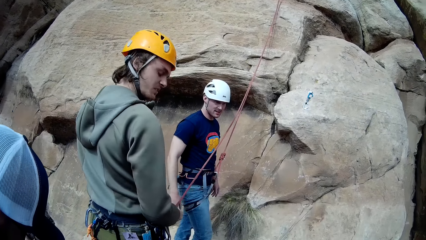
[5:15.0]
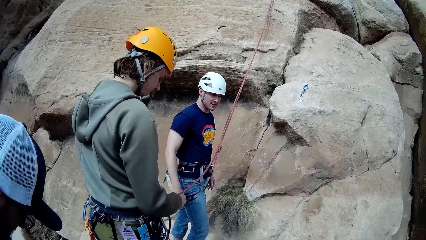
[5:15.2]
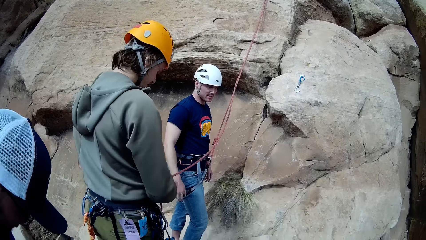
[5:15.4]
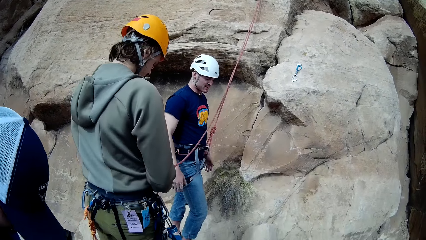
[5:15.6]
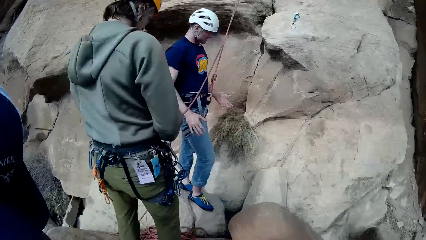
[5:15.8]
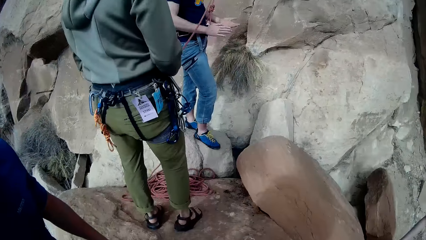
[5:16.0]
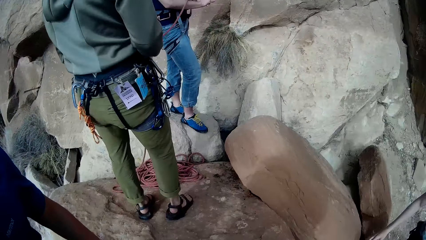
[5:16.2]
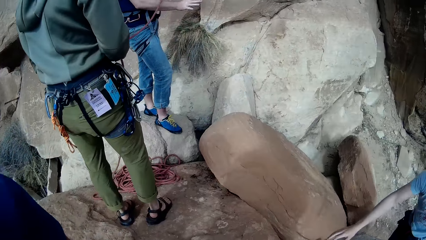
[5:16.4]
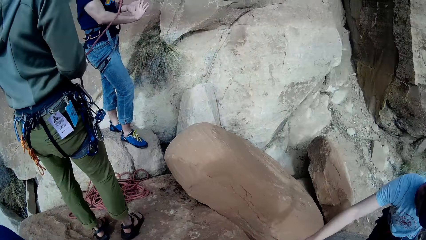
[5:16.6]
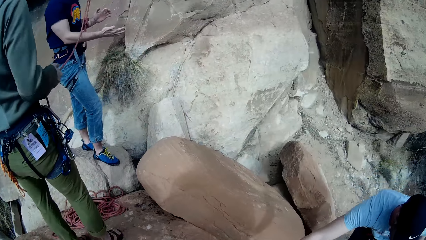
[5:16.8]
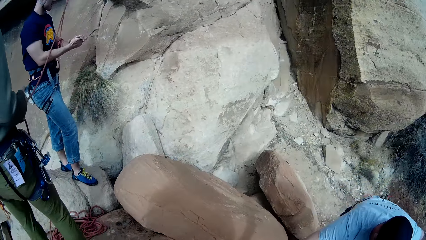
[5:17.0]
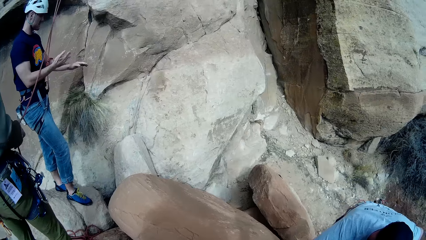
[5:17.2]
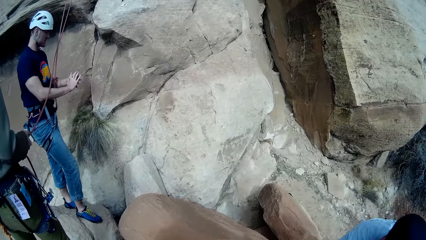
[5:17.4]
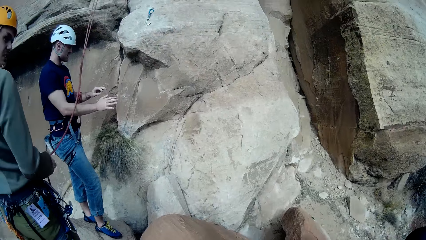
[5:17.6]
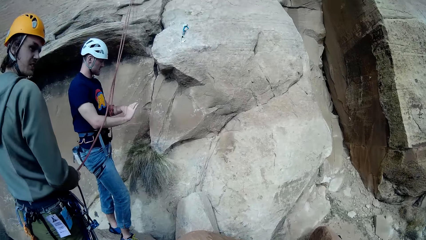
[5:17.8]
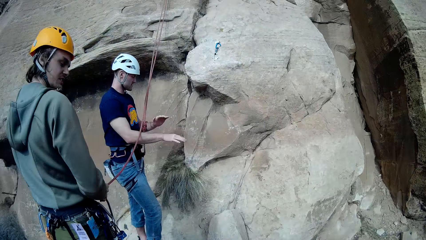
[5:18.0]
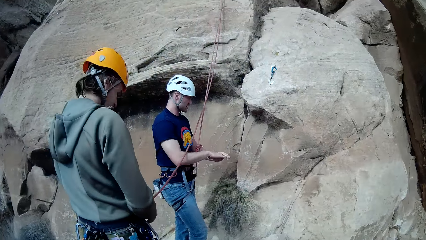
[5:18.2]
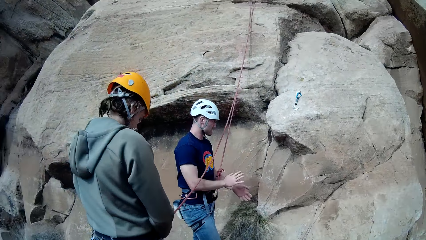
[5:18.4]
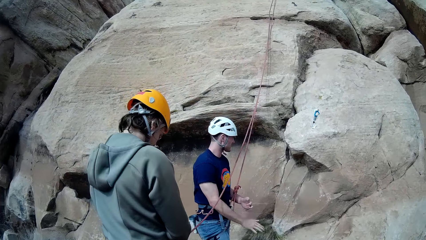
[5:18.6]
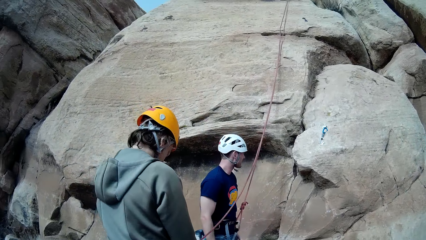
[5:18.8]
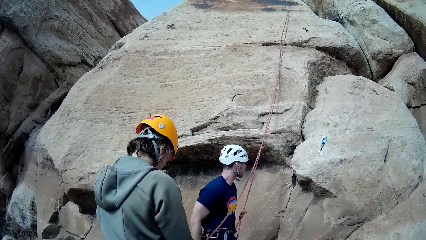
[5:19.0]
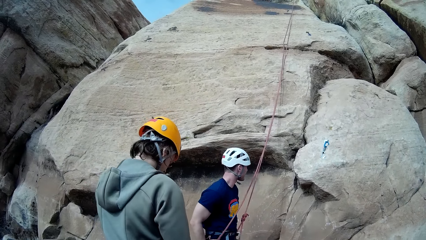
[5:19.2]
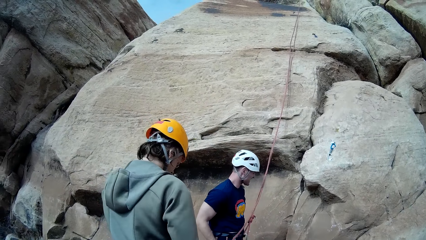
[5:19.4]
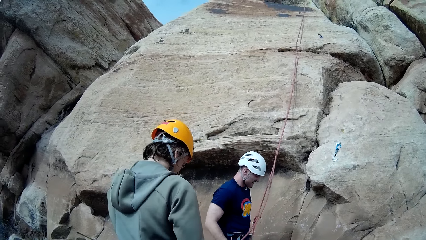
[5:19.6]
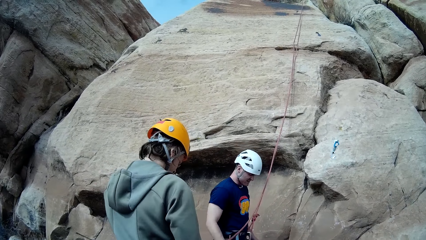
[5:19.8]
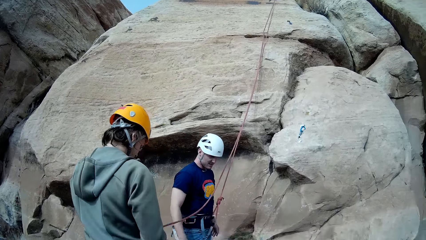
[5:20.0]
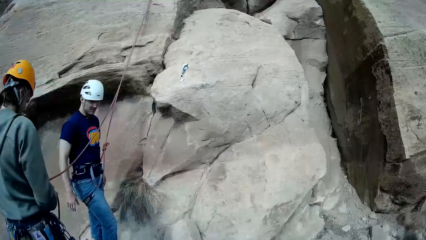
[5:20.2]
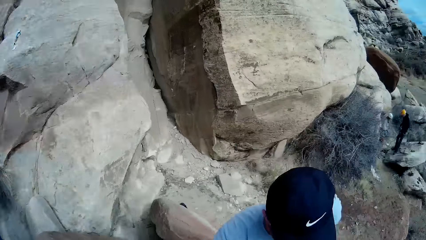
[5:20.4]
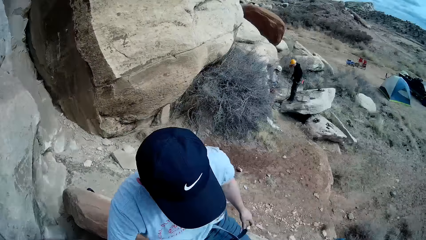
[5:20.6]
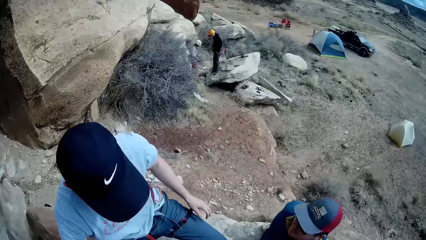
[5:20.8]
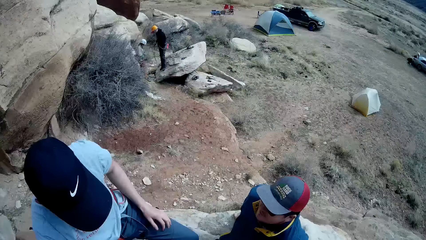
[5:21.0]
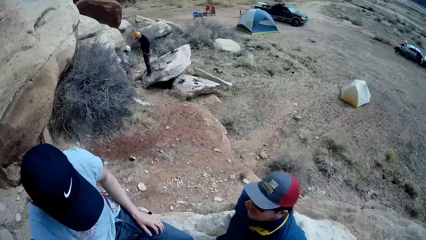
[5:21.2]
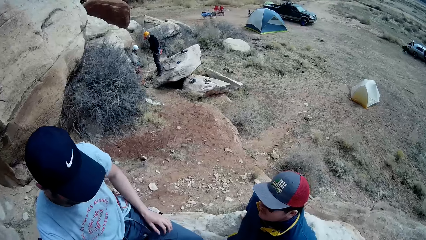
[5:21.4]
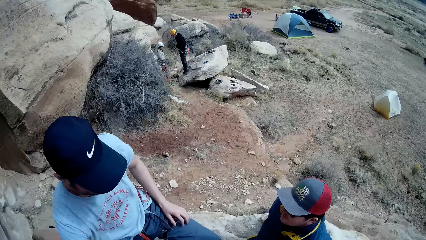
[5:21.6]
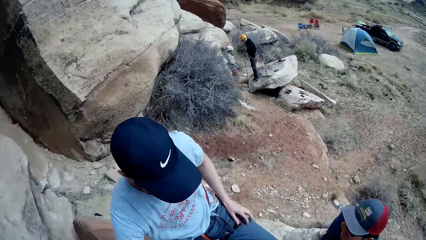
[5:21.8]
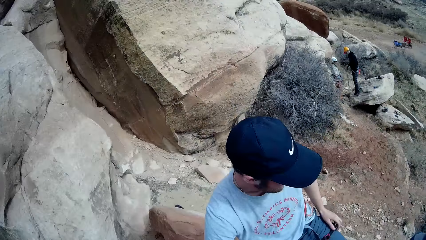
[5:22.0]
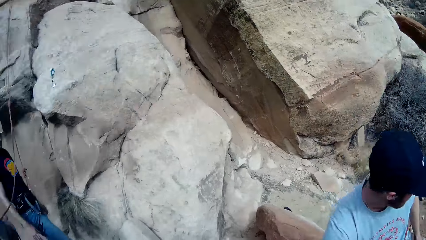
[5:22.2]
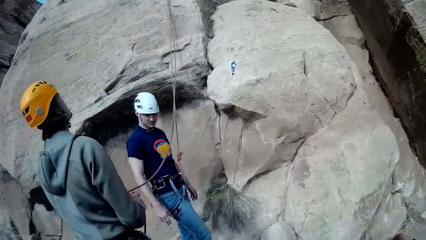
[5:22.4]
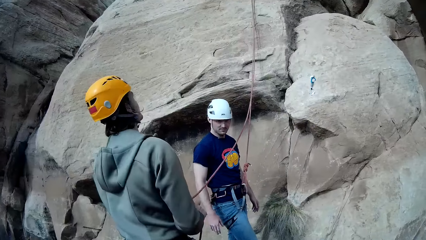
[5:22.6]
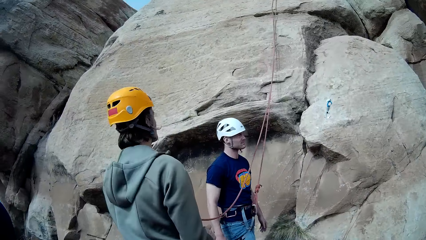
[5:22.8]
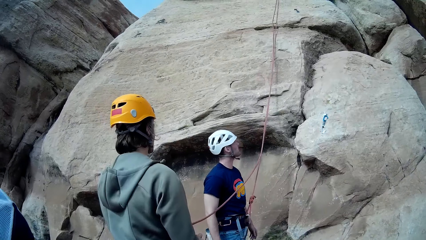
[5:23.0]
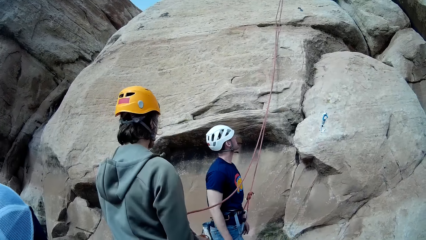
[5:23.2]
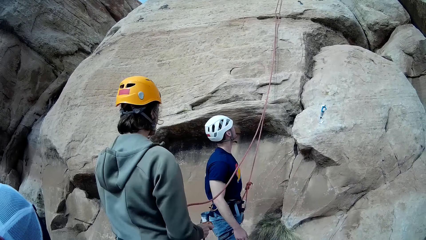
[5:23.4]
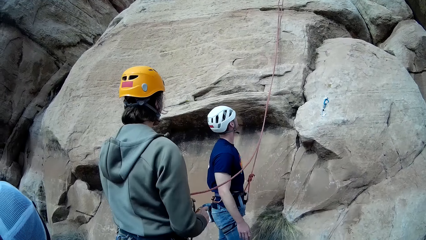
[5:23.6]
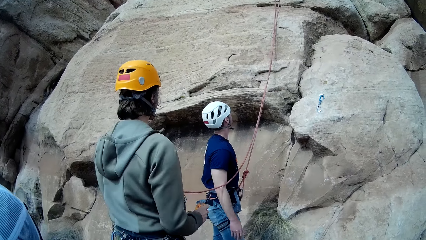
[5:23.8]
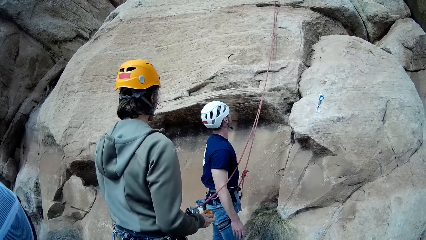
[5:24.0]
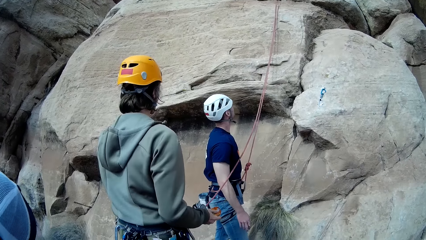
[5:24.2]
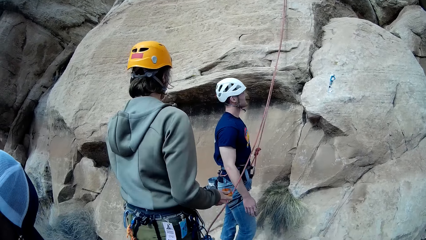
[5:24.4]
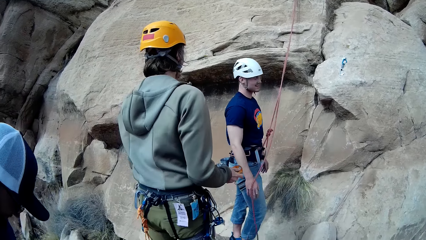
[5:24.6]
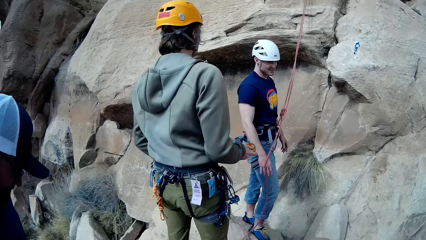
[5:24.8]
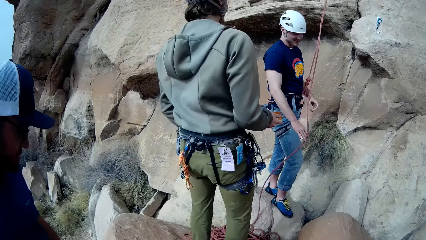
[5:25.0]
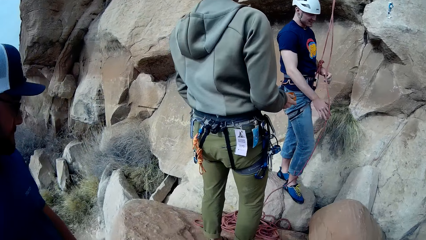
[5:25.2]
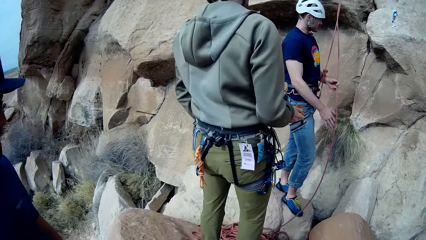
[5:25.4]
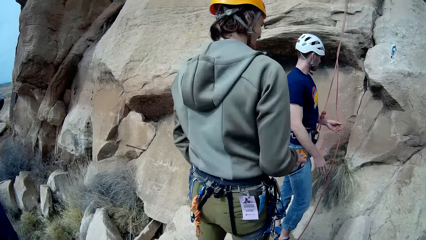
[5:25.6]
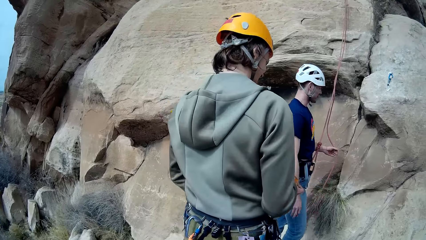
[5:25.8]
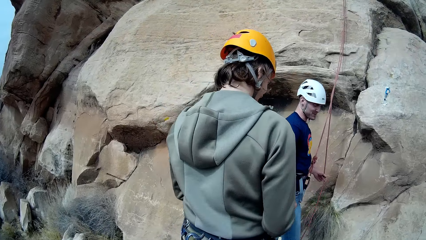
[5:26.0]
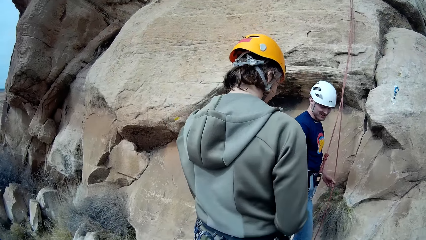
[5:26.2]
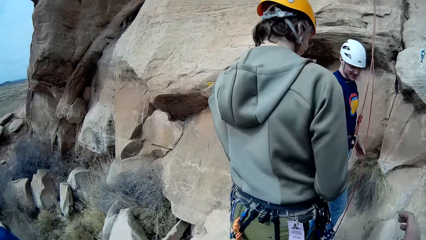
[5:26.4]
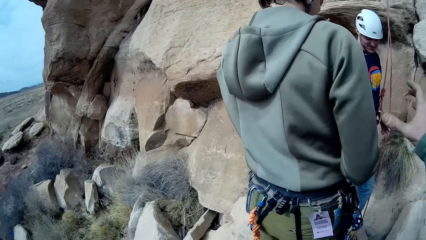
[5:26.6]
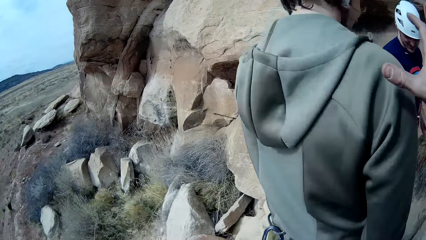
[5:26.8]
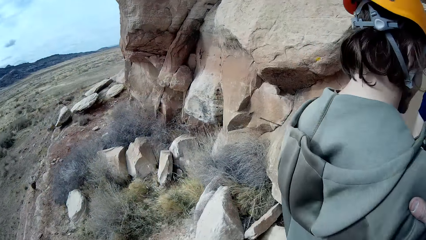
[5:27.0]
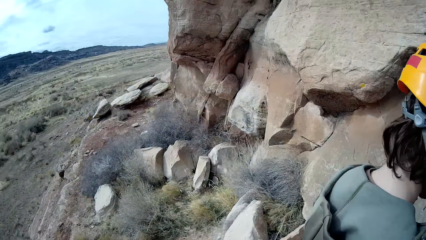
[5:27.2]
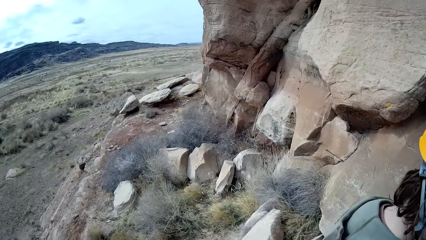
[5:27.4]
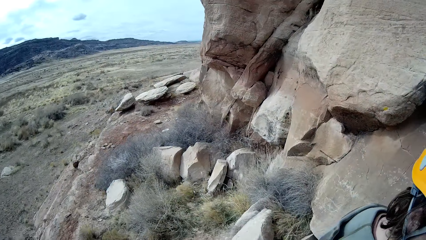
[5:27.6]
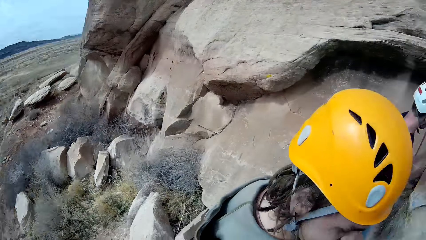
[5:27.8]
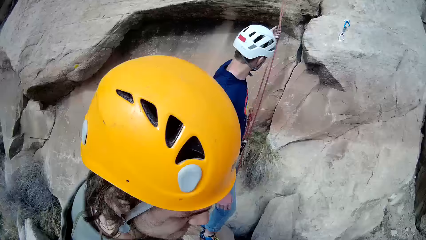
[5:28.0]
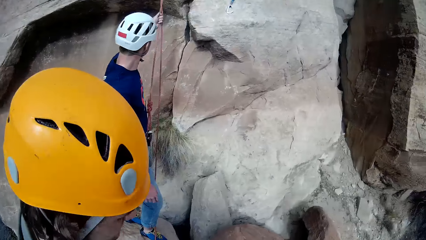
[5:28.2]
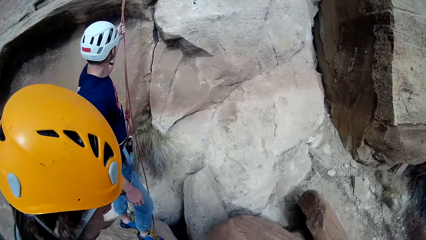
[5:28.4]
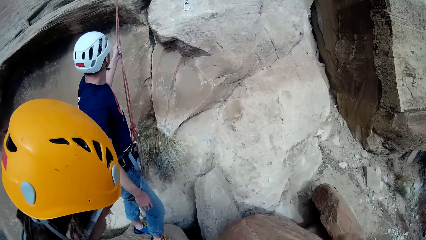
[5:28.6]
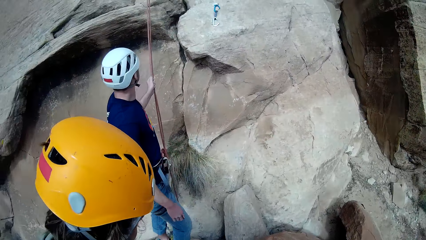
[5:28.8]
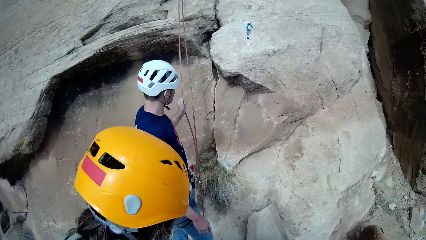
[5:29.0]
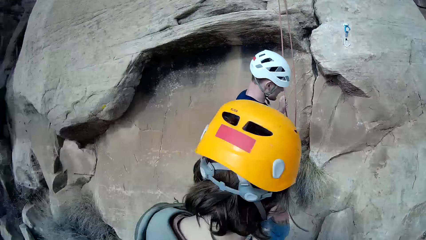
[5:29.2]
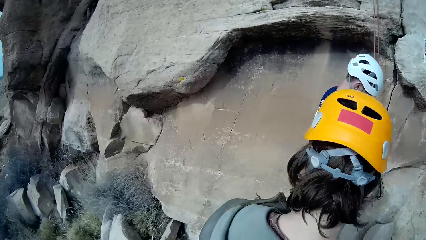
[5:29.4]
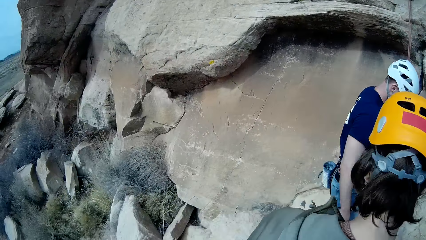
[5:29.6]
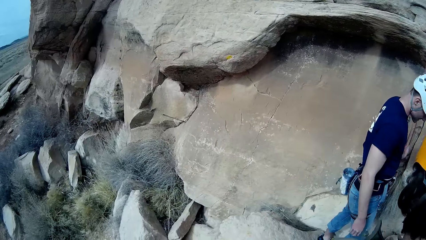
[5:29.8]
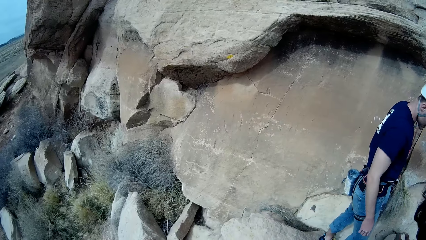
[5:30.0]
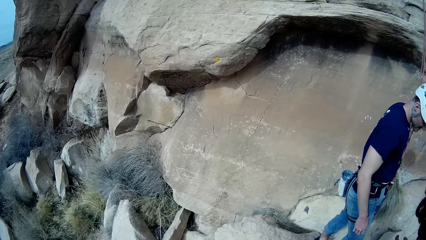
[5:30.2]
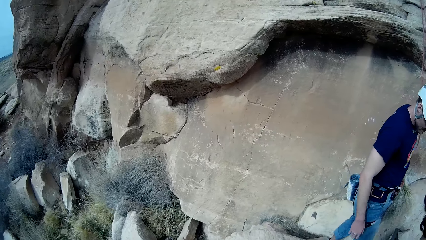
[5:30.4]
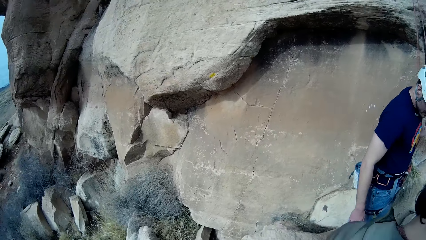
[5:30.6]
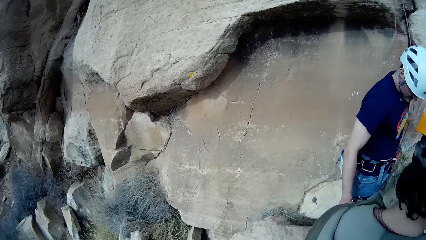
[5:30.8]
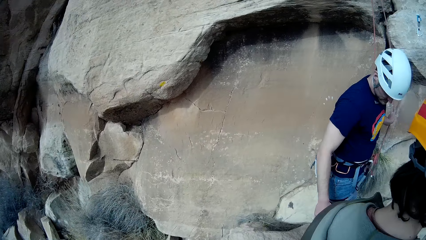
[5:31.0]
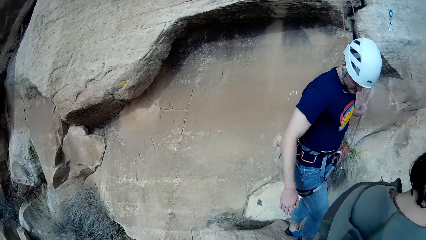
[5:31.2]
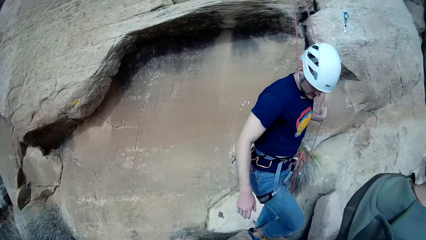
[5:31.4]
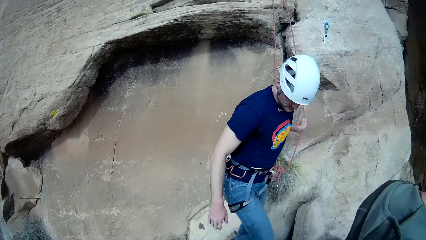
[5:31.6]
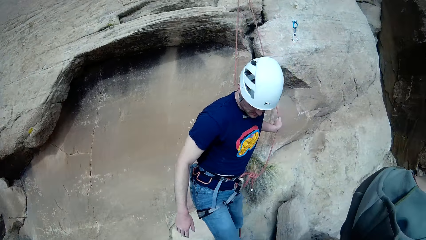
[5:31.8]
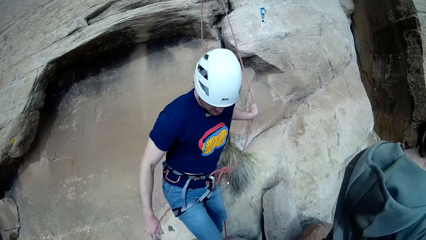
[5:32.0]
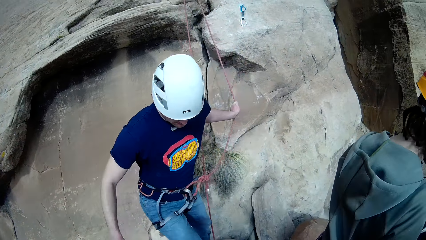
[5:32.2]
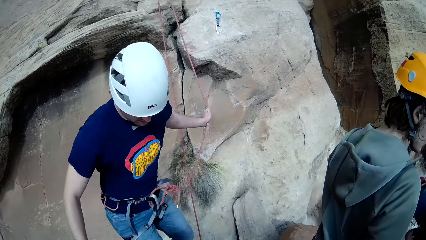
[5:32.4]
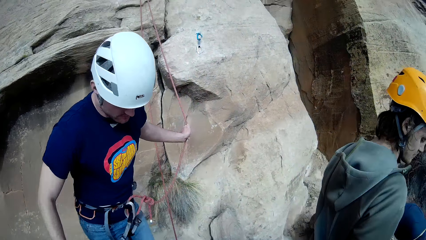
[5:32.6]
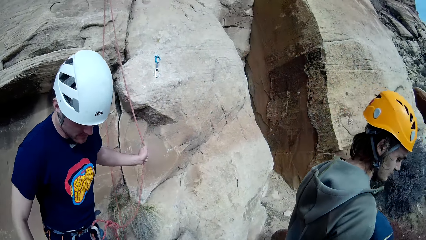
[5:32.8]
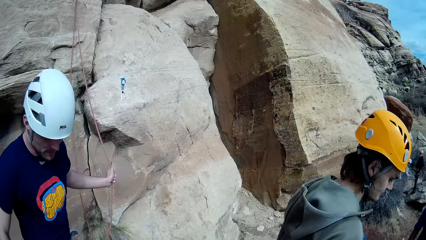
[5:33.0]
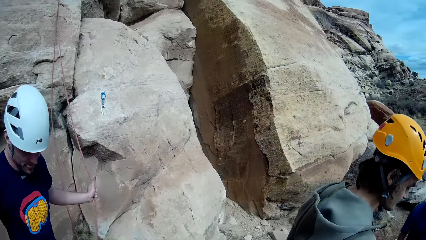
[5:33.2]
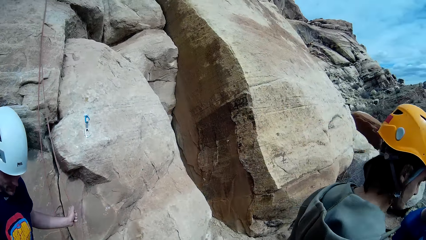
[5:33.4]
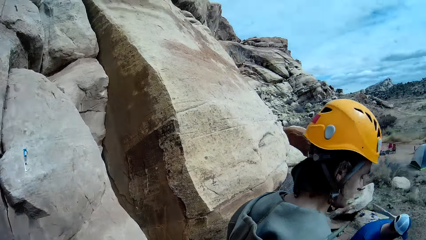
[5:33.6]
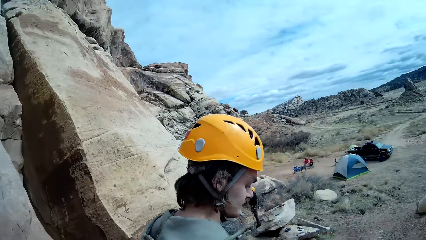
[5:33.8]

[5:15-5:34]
A man turns his head and unties the rope. Another man rubs his hands. A third man stands up. The first man holds a hook in his right hand and drops the rope in his left hand. The second man passes the rope to his left hand with his right hand and holds the rope with his left hand. The second man removes his hand from the rope. The camera wearer touches the shoulder of the first man with his right hand. He moves a hand. The second man holds the rope. The first man walks to the other side. The second man moves forward.
